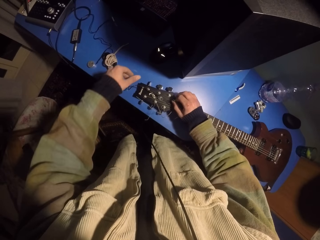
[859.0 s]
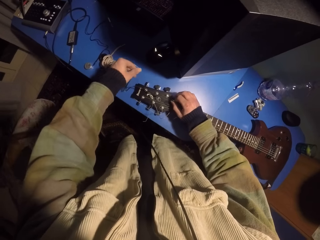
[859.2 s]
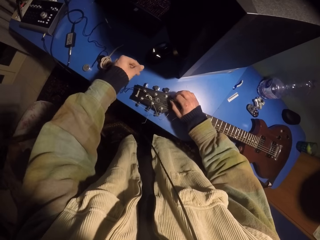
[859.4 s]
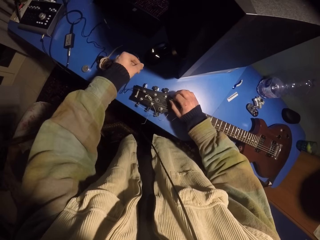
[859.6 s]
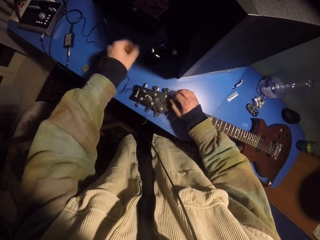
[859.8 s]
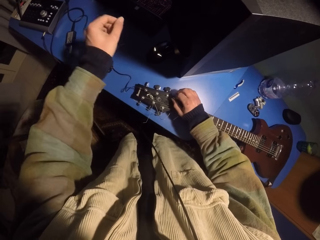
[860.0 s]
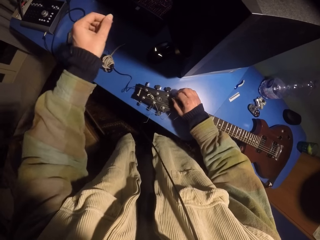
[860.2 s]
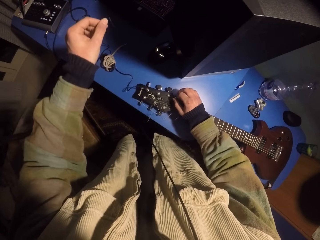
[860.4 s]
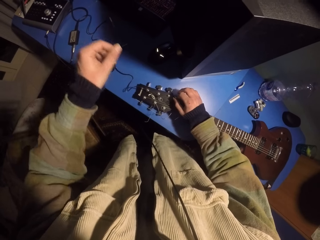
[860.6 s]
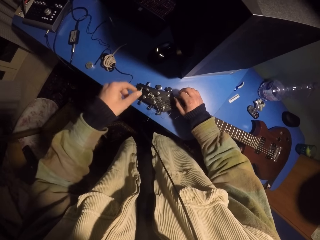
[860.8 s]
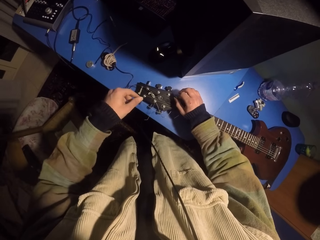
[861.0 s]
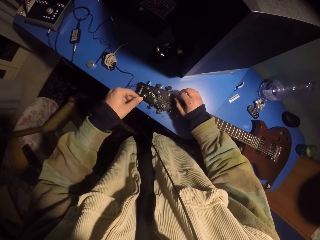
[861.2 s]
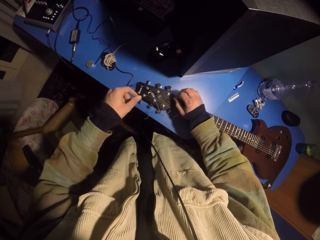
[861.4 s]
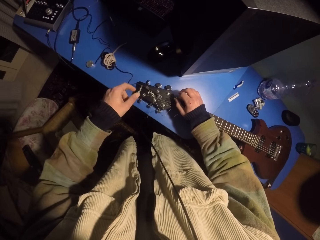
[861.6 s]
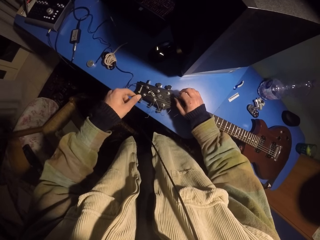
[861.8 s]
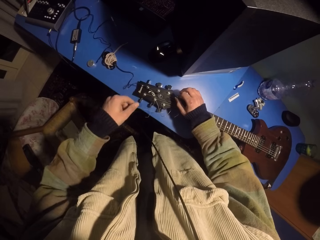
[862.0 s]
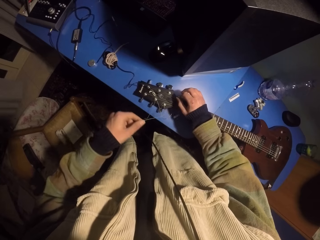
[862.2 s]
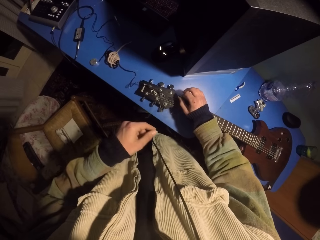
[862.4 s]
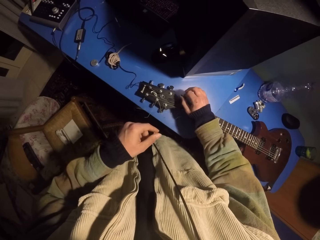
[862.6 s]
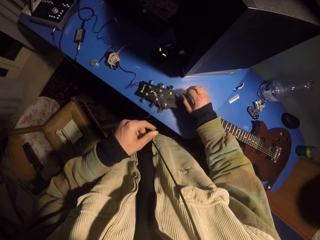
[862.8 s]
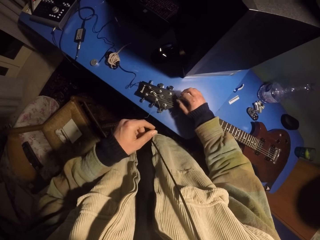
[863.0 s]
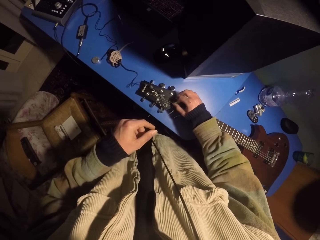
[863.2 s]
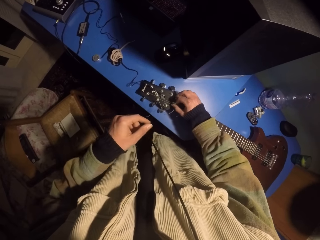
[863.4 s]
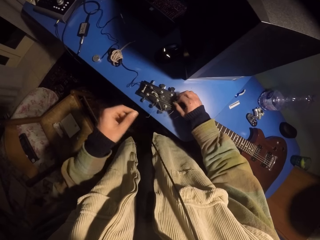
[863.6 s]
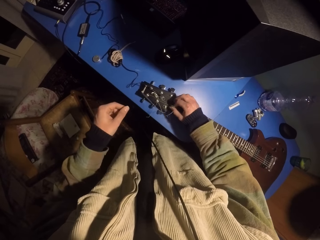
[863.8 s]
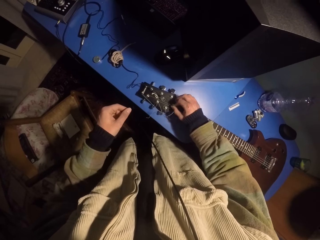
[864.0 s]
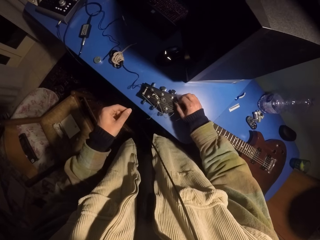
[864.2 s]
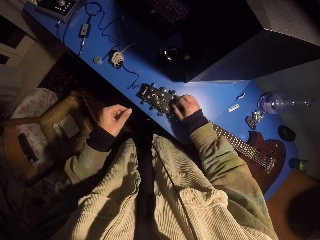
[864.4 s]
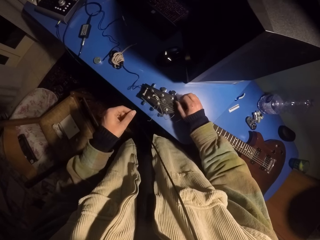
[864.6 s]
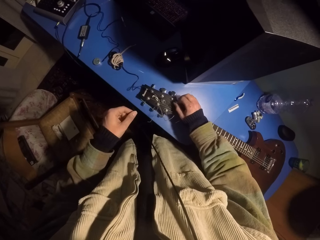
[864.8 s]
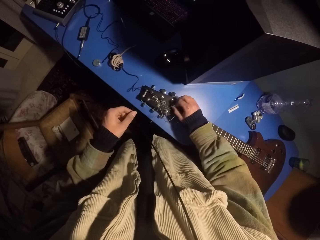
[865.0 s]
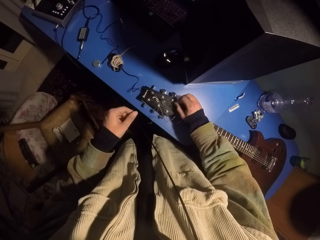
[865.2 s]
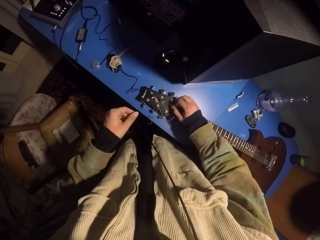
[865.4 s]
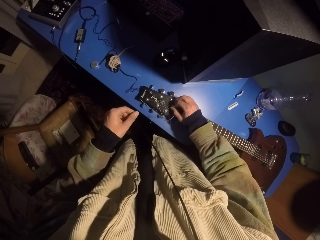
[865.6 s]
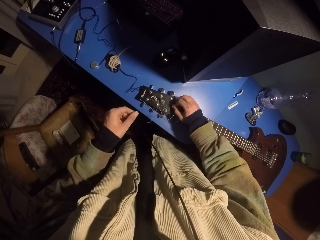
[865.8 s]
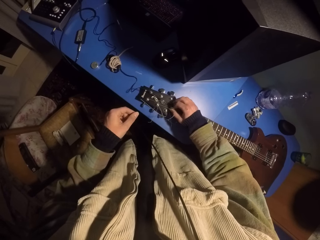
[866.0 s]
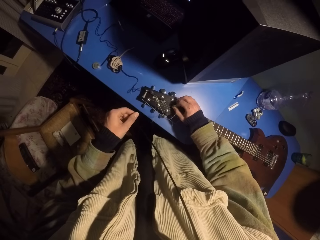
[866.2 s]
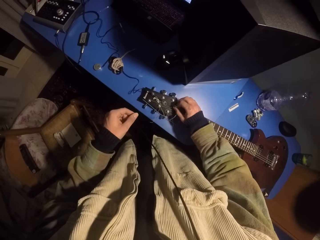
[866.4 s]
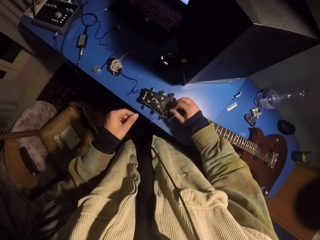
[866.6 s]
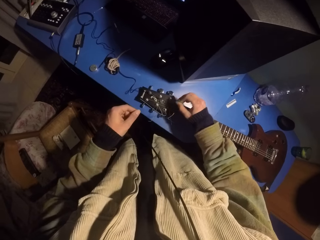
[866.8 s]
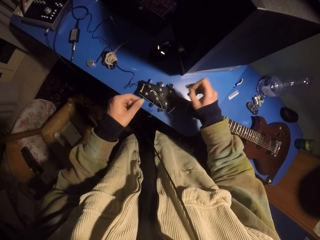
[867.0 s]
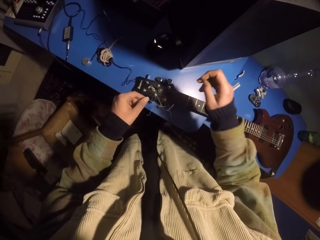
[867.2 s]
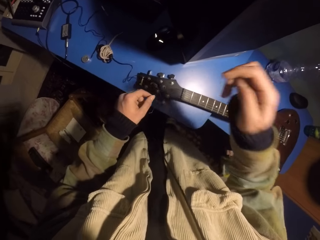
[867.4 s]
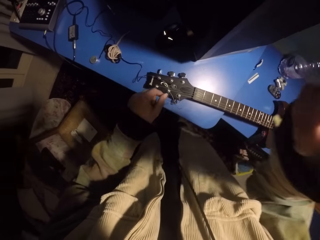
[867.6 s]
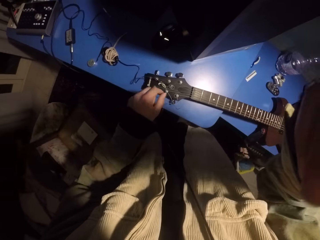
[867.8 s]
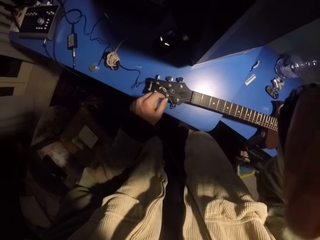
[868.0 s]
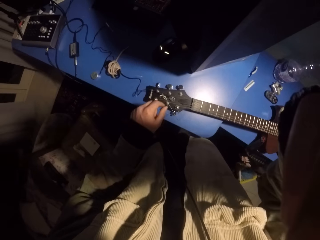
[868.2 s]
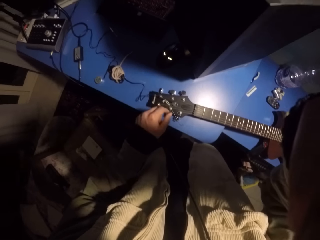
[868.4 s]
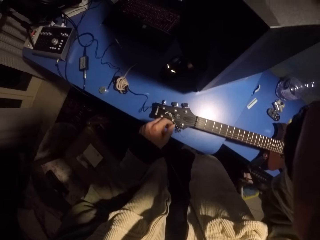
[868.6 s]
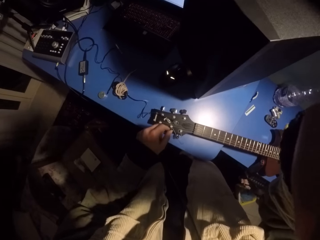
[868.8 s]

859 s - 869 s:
The camera wearer holds the string. They adjust the camera.
